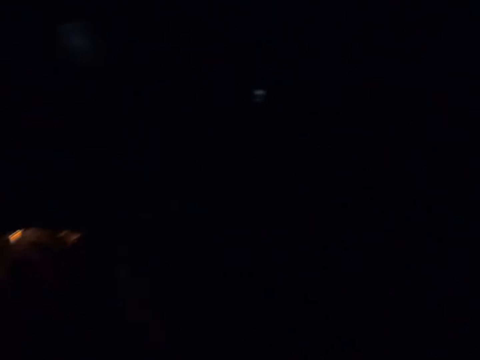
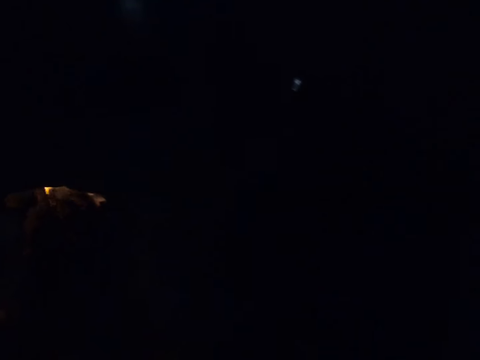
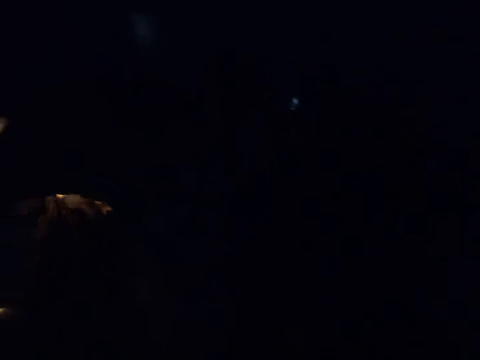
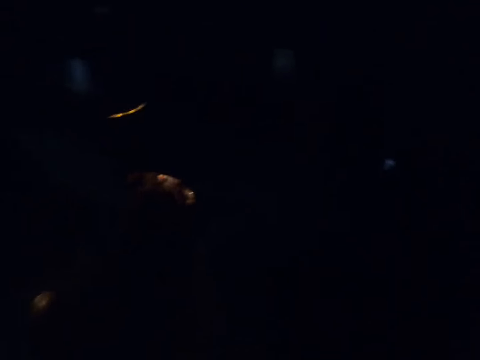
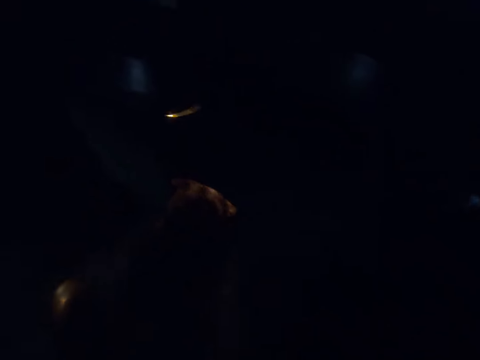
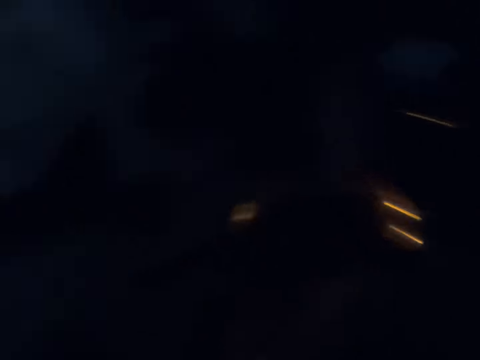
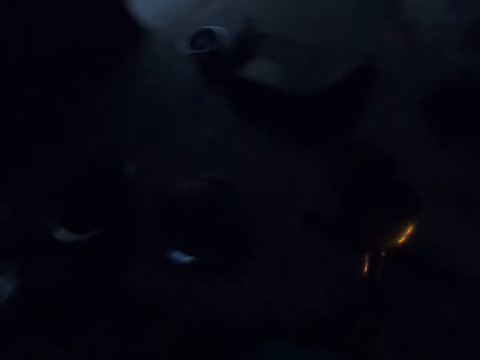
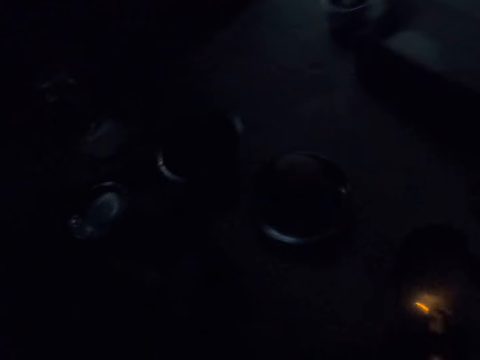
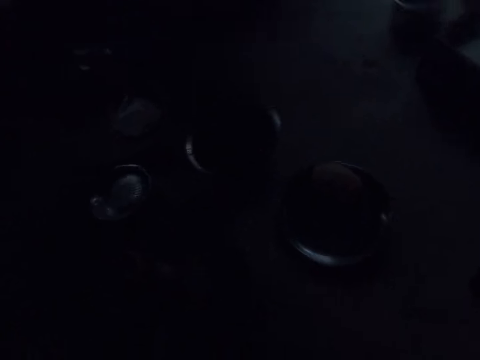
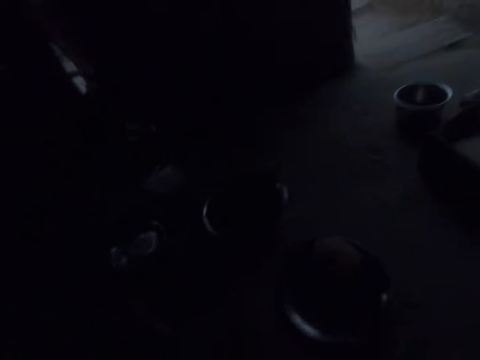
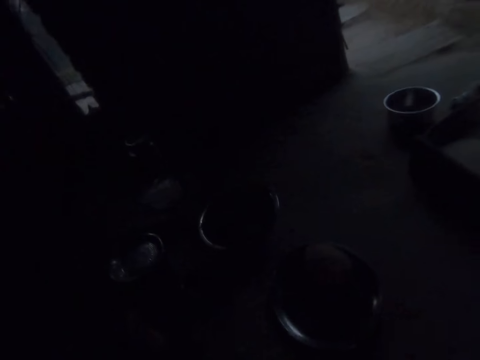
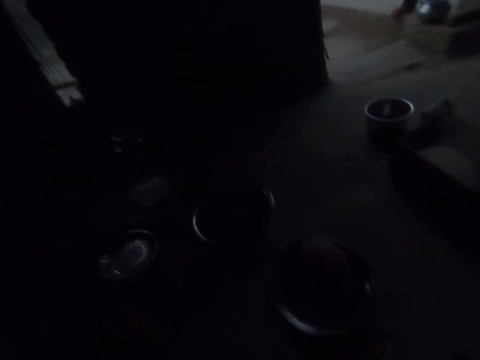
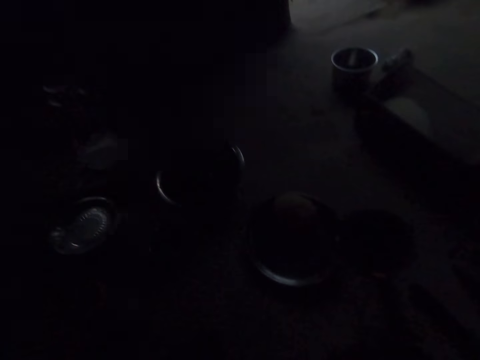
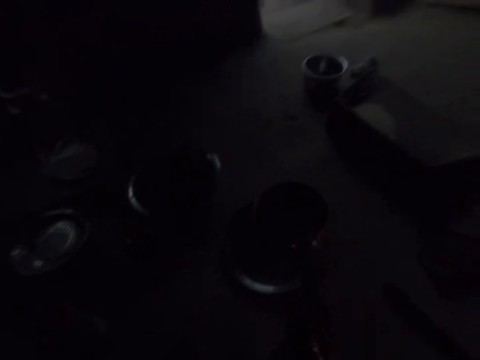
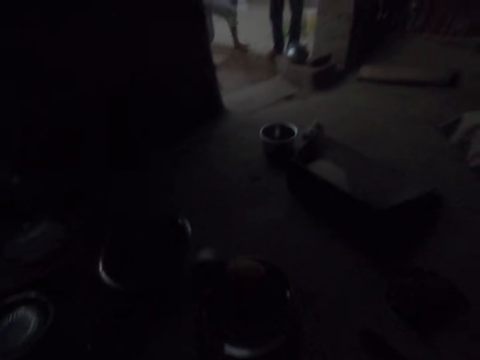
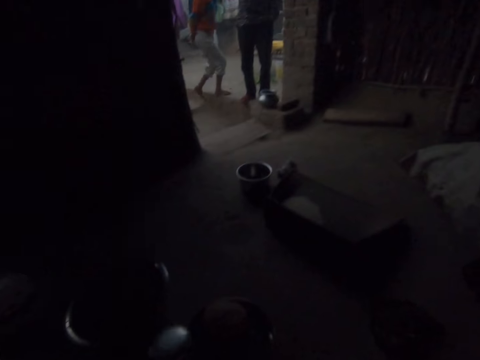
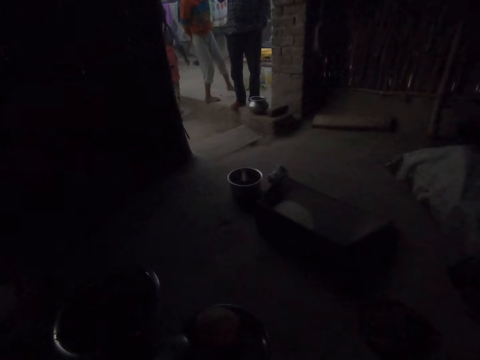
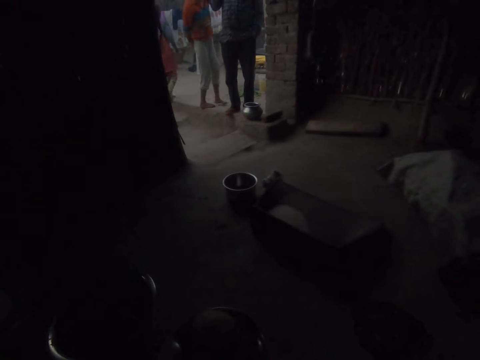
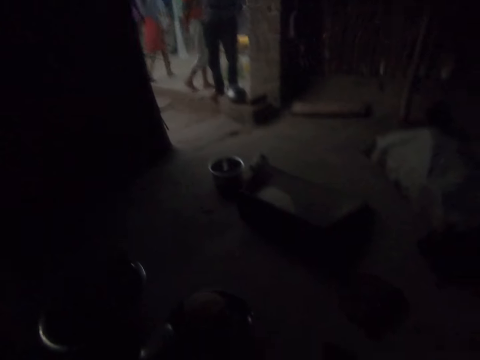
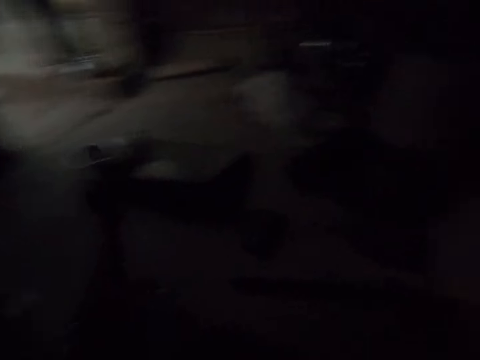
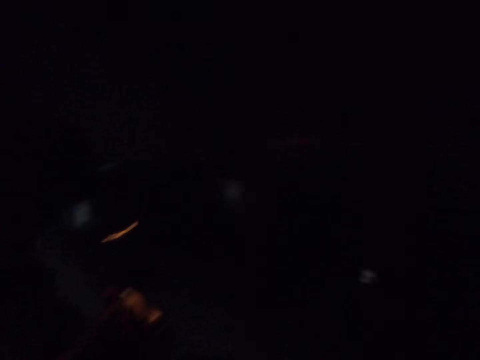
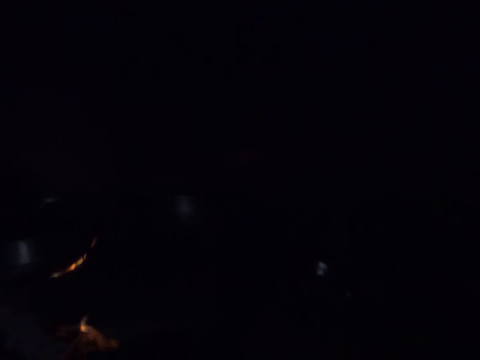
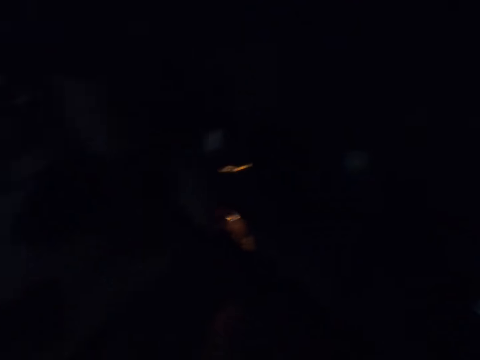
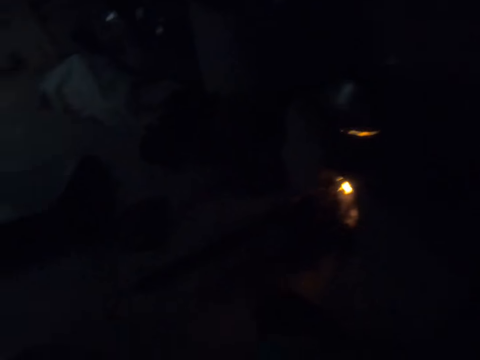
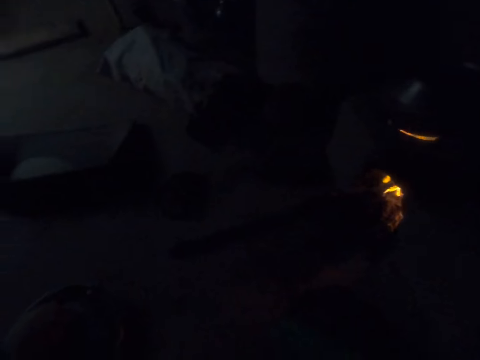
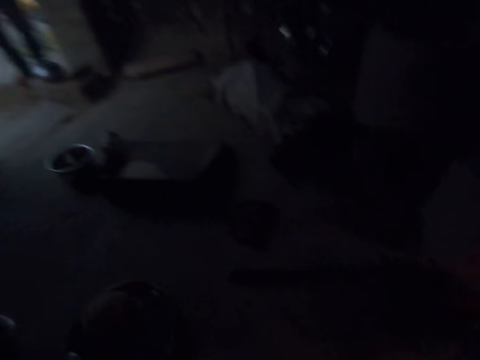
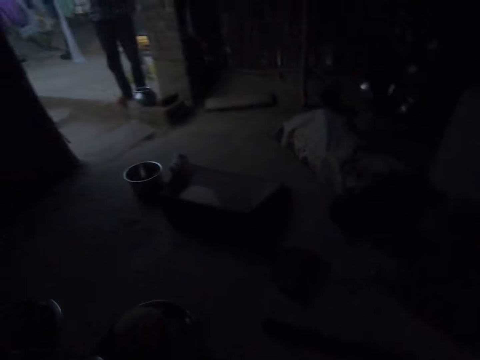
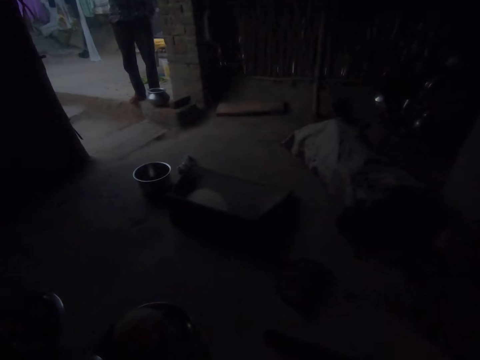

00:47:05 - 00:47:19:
The camera wearer moves in the kitchen. They place the spoon on the tray. A man stands on the door. The camera wearer looks at the colleagues. Another man moves around. A third man walks around. The camera wearer turns around. They look around the kitchen.

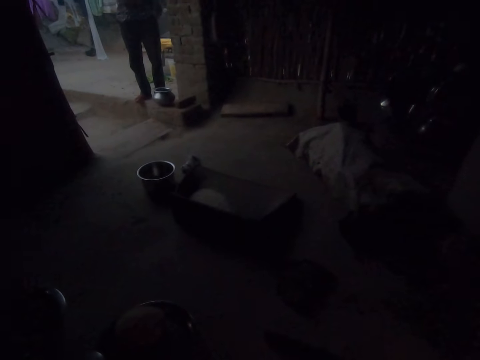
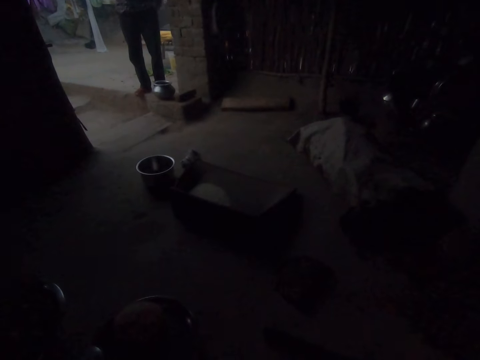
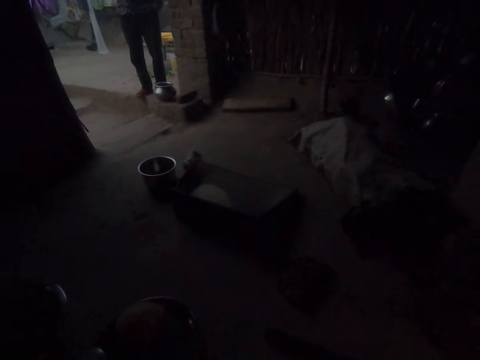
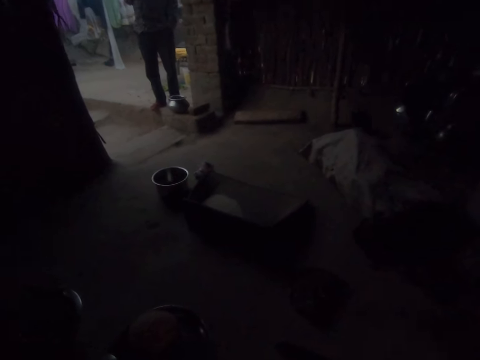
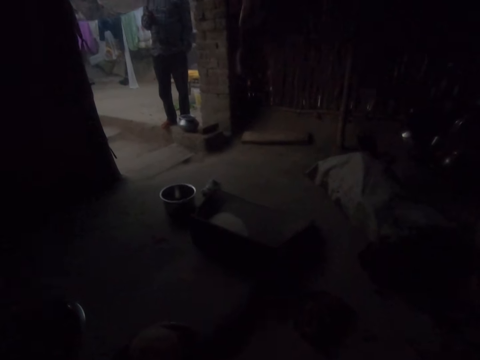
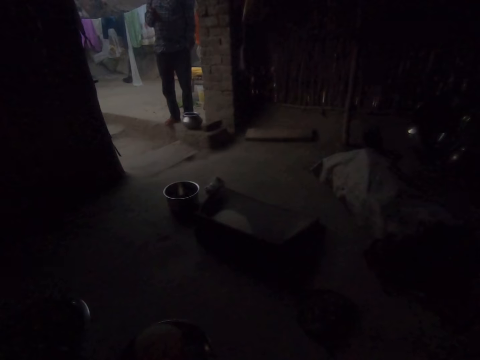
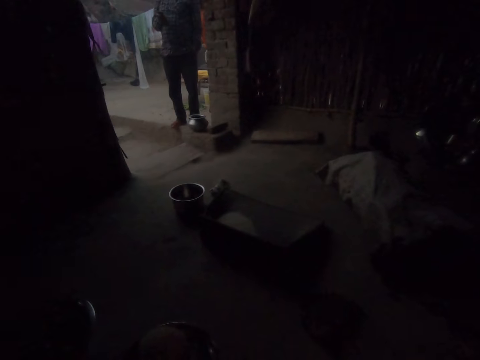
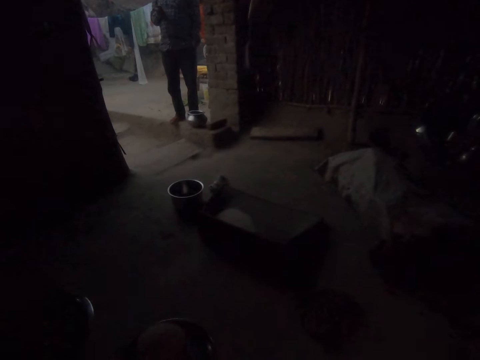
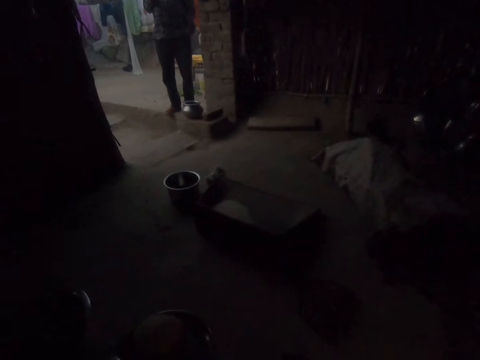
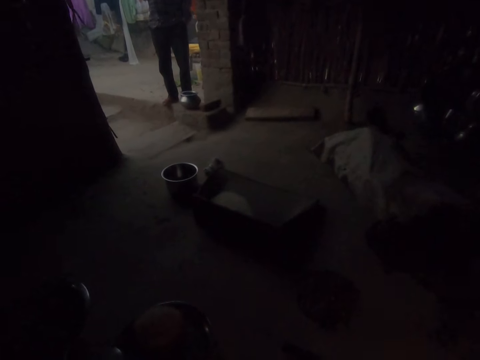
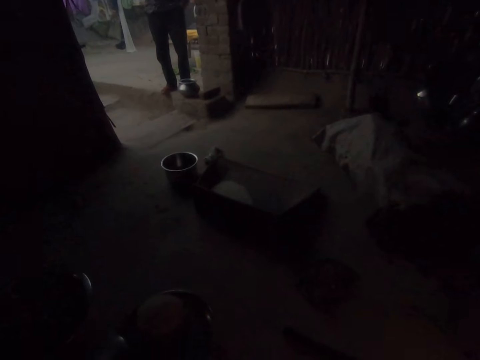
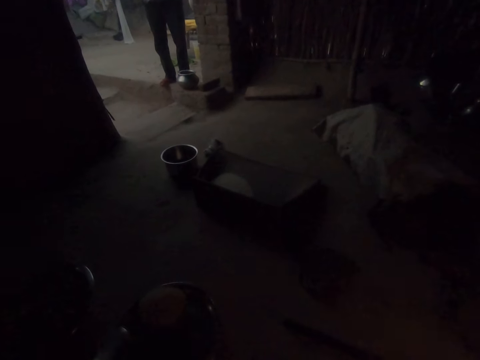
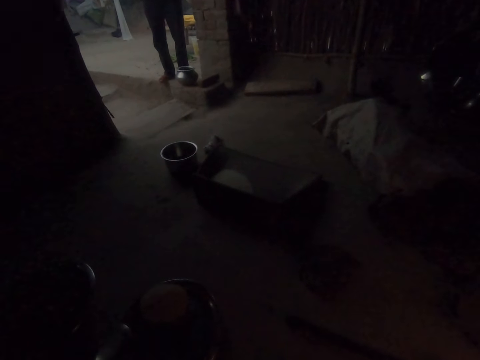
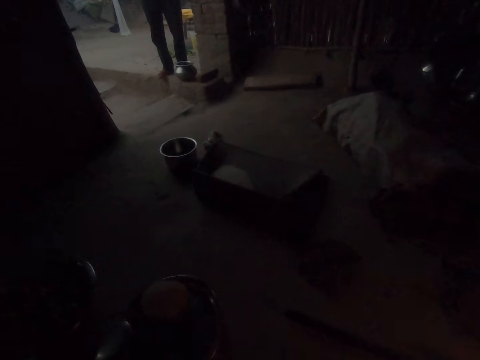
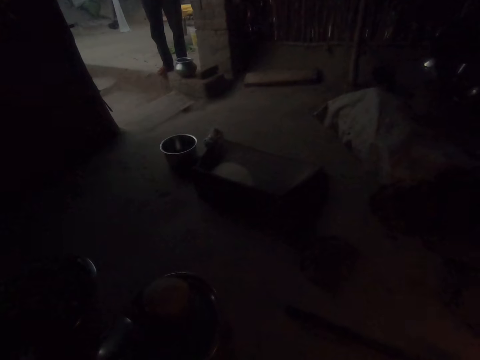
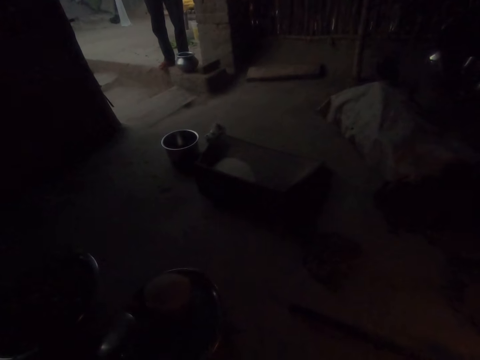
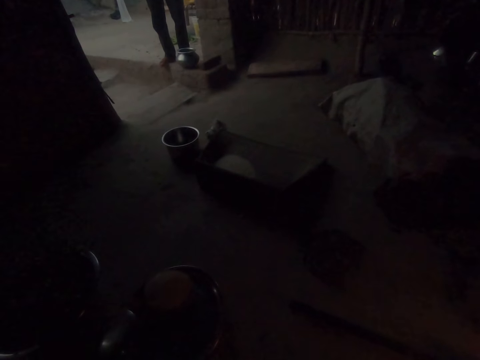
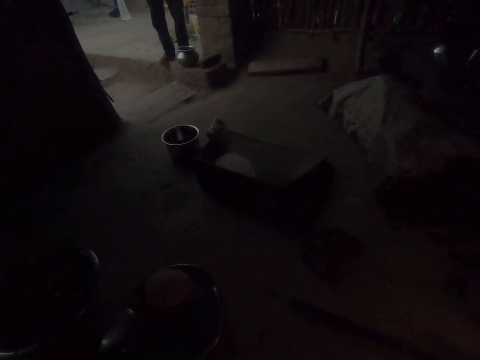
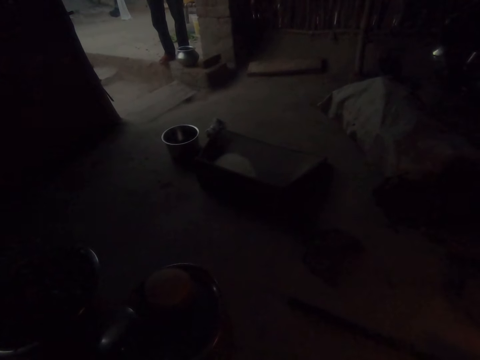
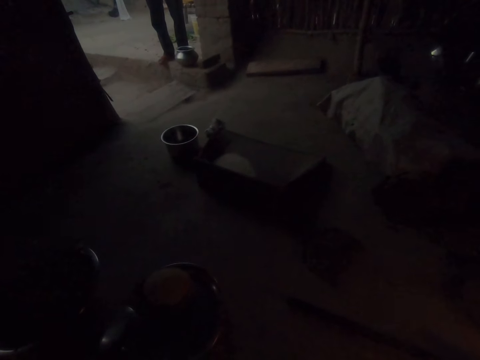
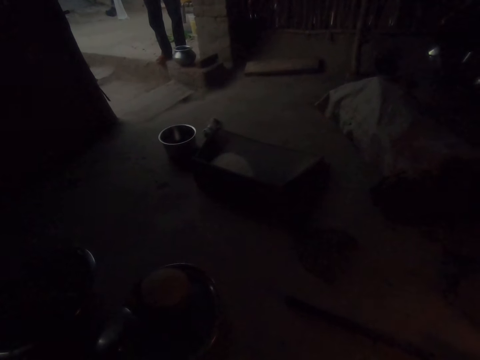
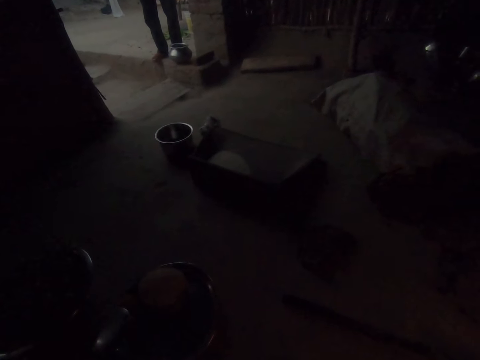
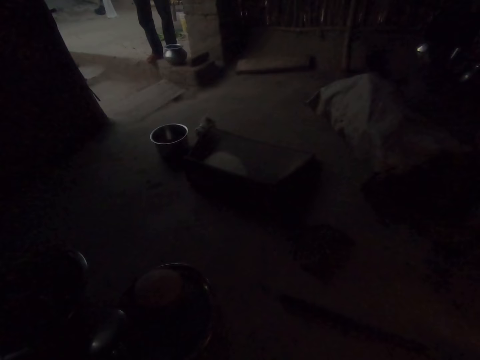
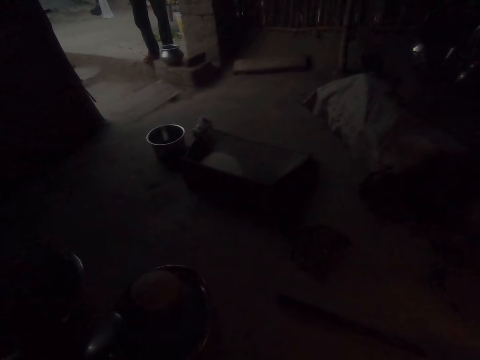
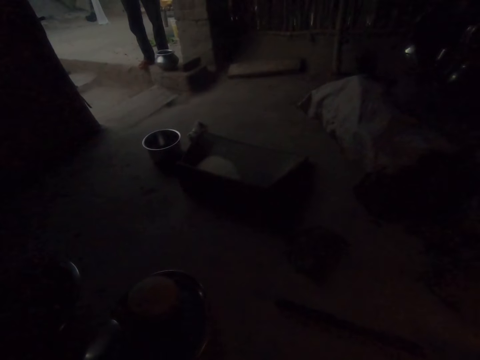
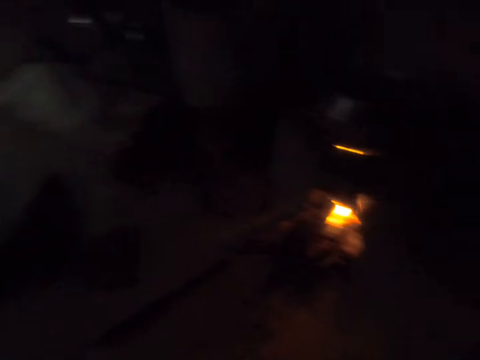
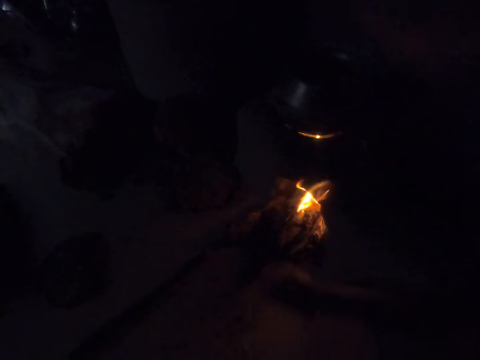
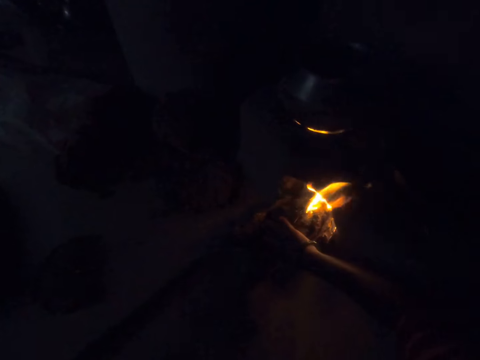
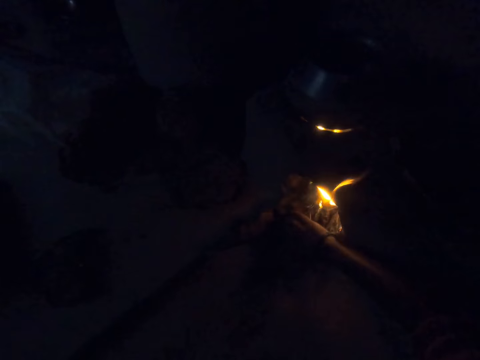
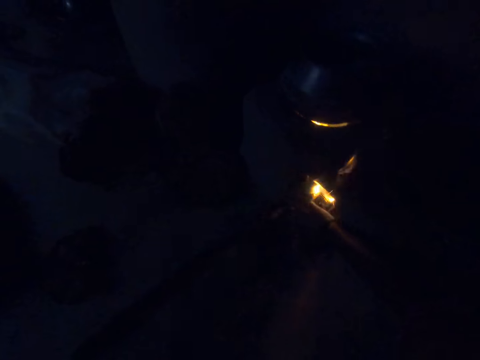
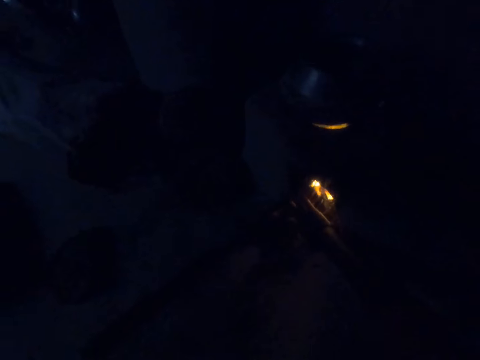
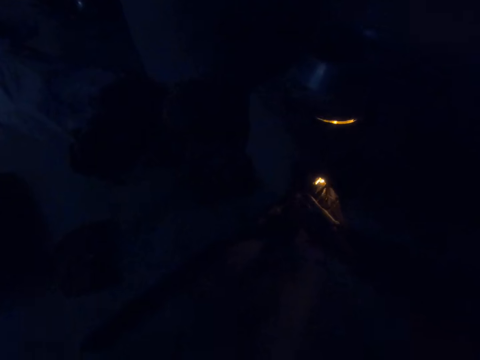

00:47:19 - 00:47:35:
The camera wearer moves a hand. They look at a man. They move the firewood.
